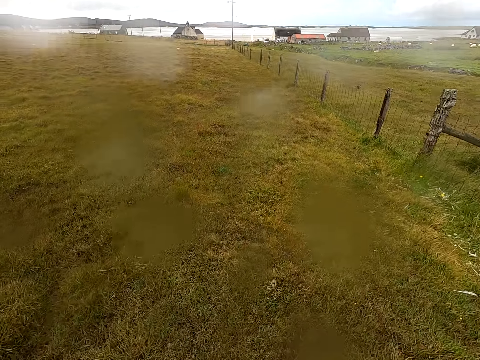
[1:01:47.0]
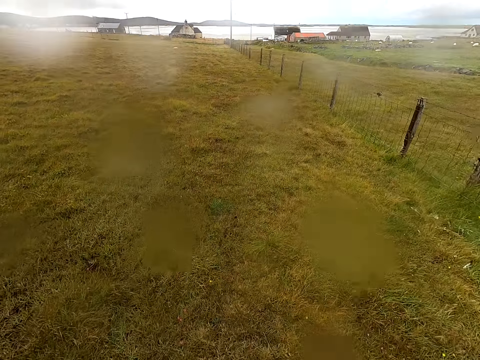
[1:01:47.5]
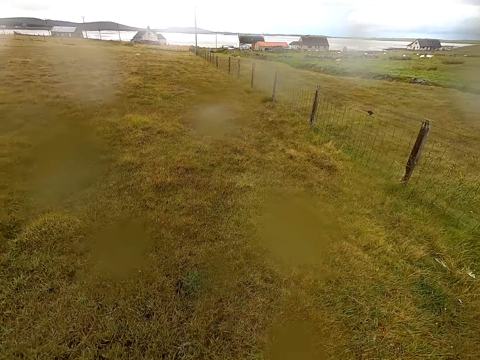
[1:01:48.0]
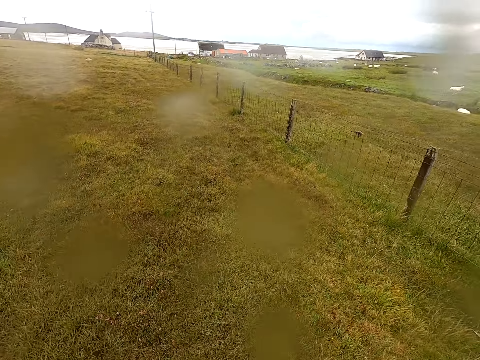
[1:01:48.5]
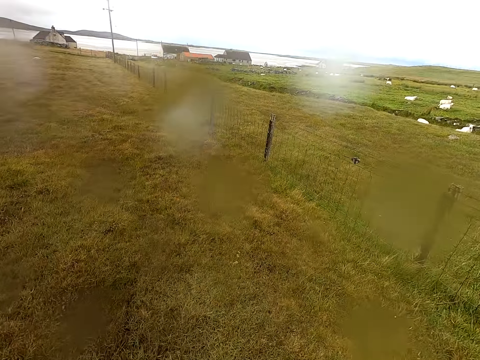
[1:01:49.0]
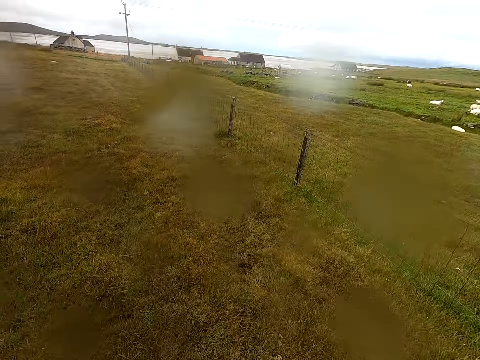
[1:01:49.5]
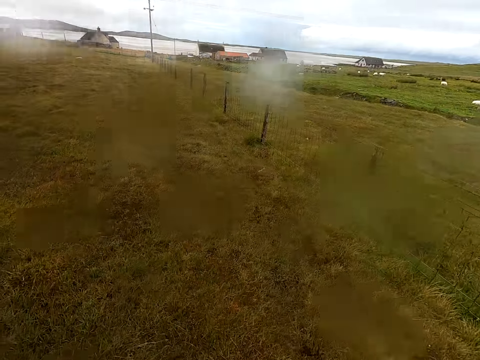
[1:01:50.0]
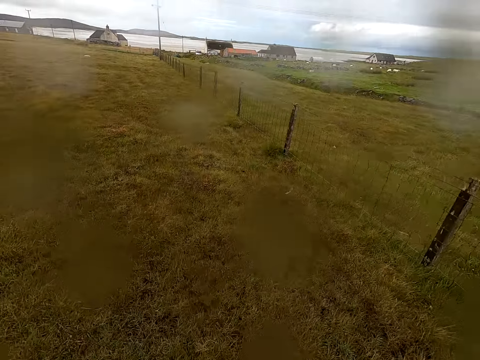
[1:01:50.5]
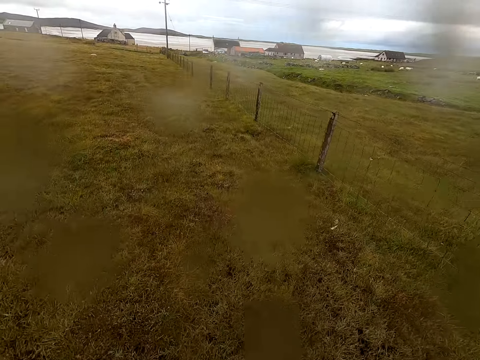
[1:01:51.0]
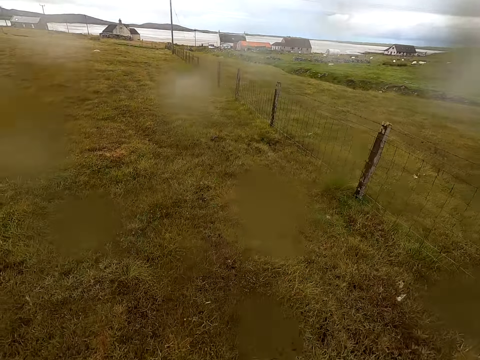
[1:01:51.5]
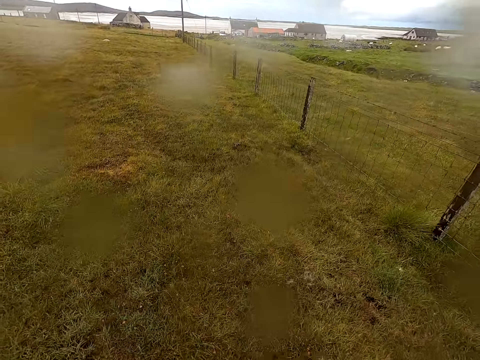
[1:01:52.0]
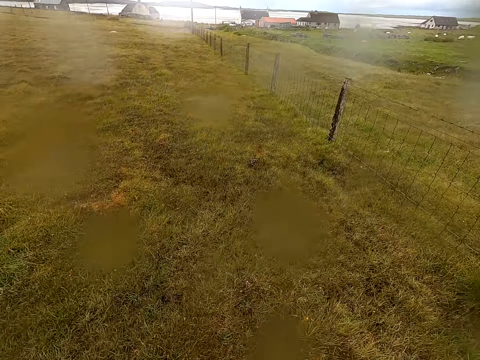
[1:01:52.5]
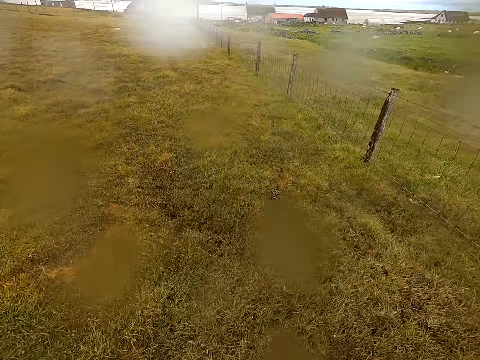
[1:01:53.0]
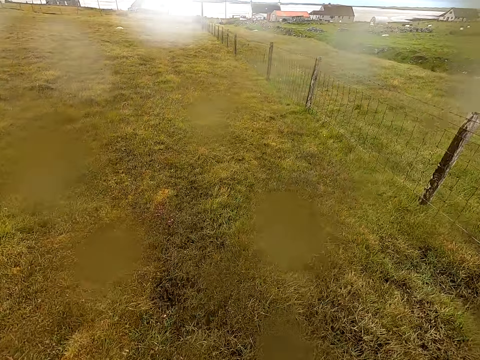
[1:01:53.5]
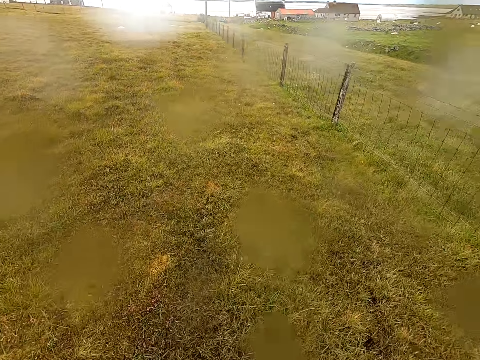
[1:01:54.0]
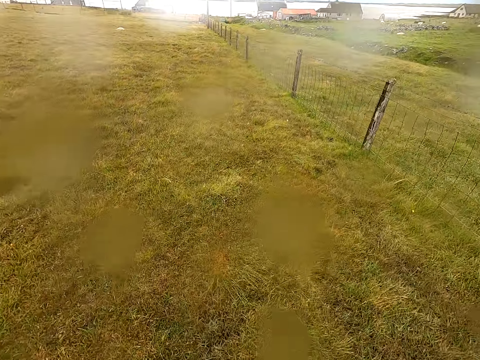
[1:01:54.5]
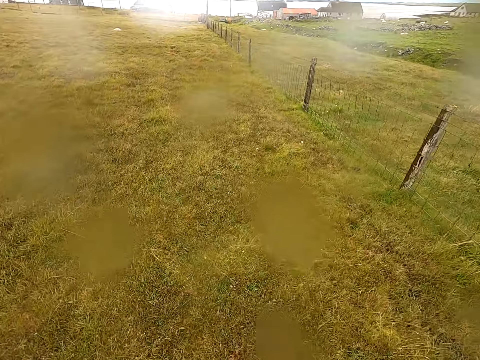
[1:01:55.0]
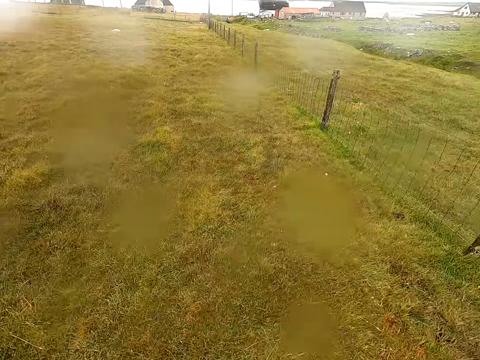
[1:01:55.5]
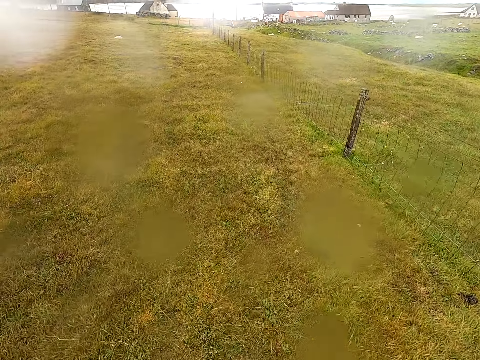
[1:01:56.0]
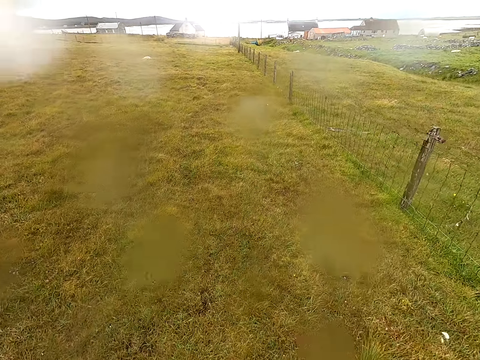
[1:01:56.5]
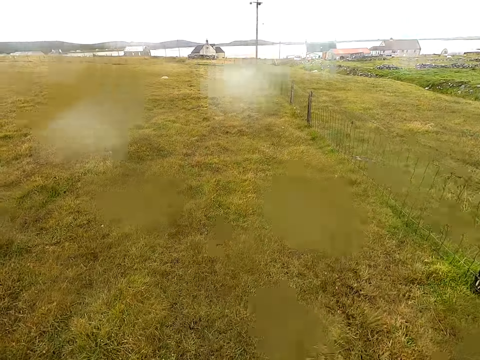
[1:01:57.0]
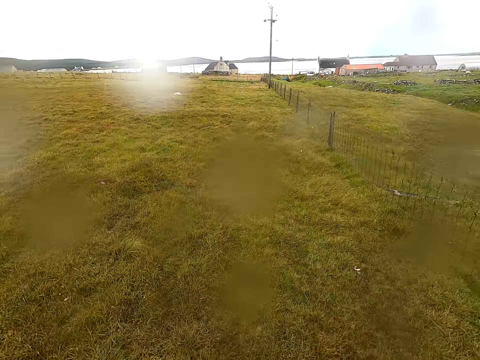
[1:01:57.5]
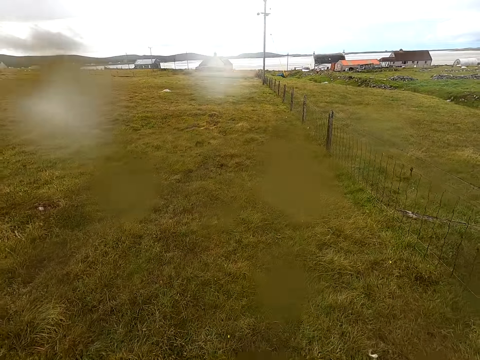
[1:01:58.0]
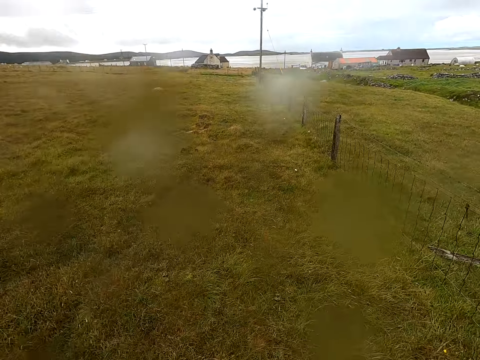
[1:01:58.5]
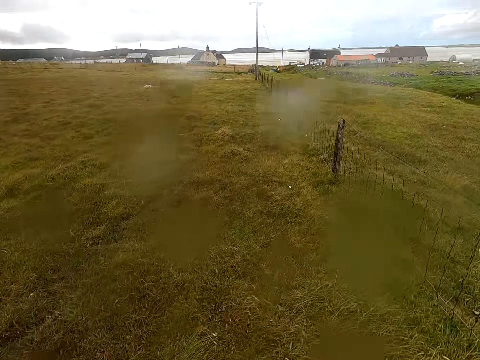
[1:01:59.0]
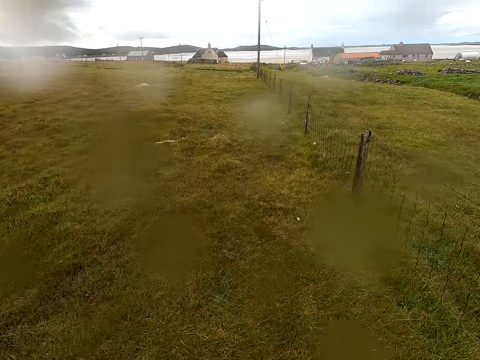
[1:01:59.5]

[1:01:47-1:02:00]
The camera wearer walks near some buildings. They walk around the swampy area.
